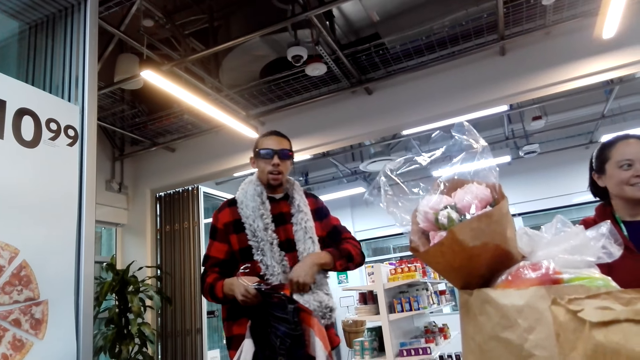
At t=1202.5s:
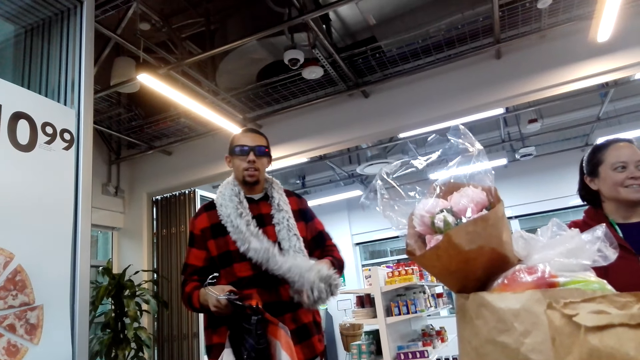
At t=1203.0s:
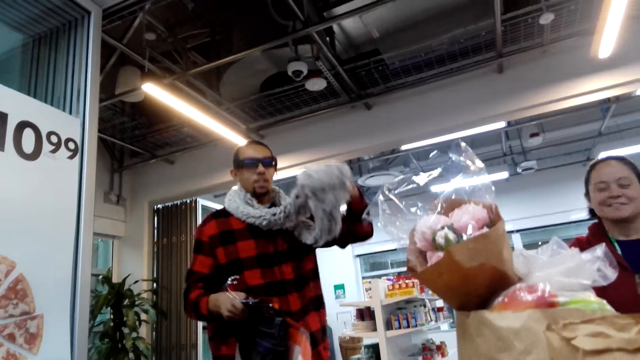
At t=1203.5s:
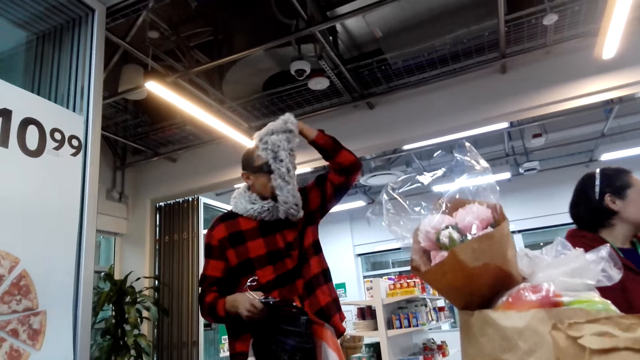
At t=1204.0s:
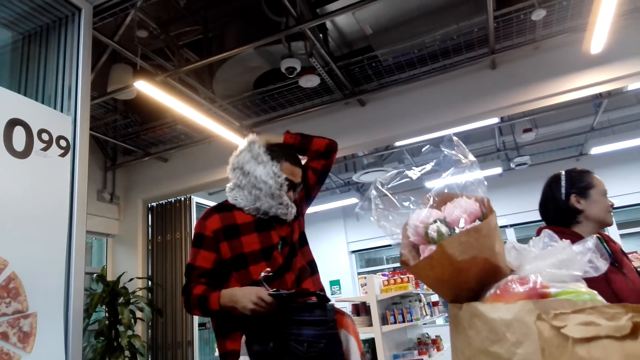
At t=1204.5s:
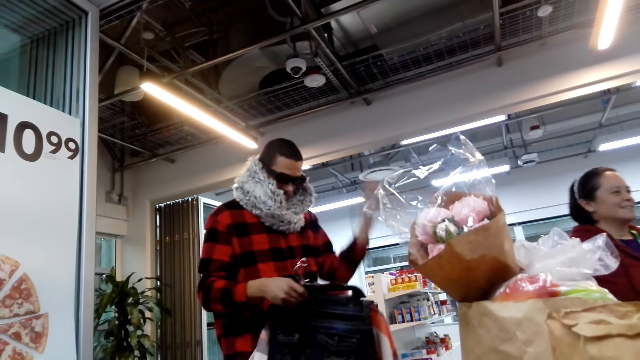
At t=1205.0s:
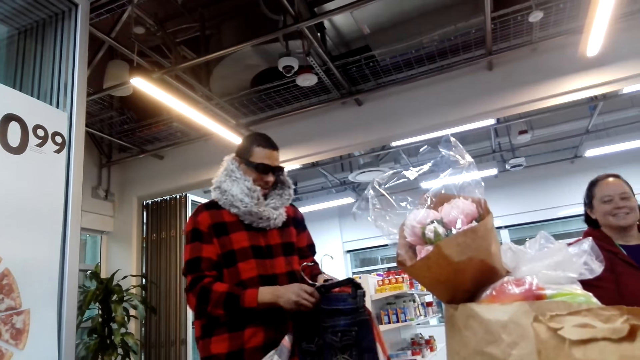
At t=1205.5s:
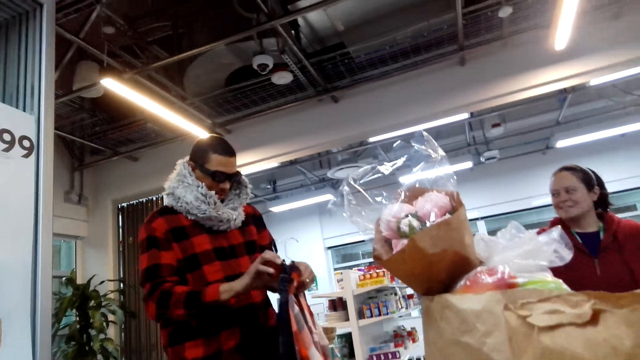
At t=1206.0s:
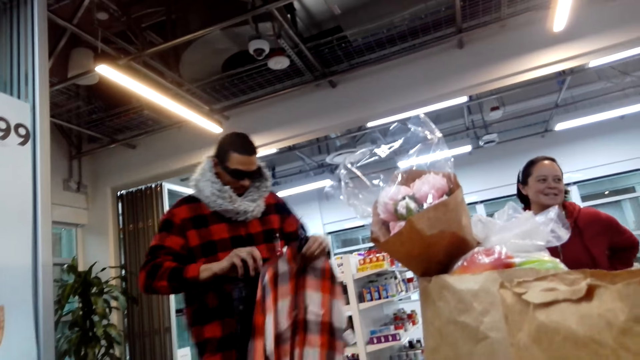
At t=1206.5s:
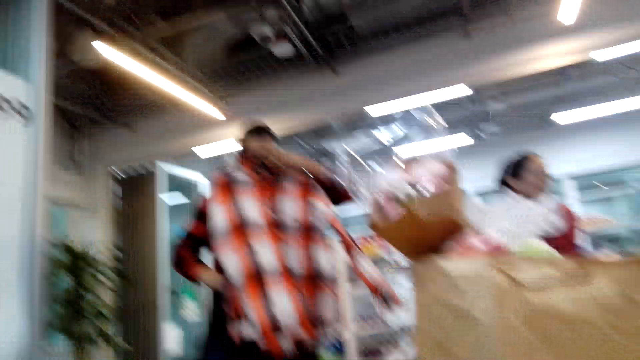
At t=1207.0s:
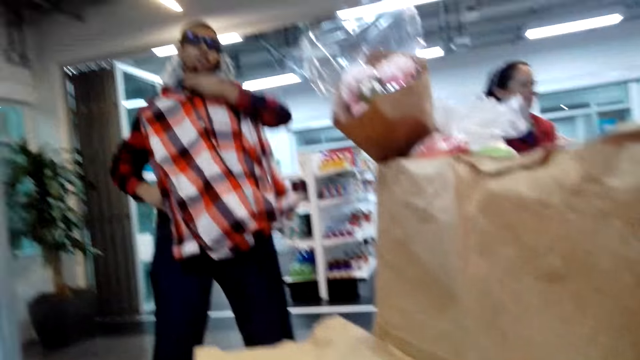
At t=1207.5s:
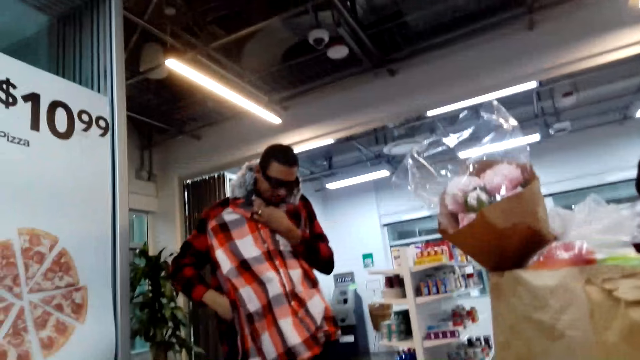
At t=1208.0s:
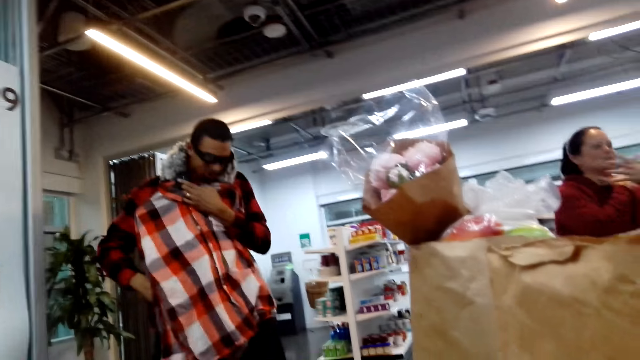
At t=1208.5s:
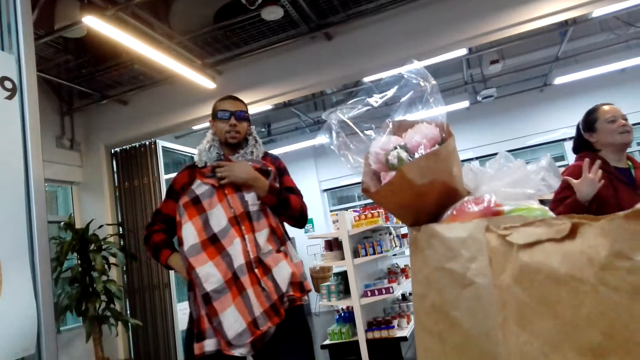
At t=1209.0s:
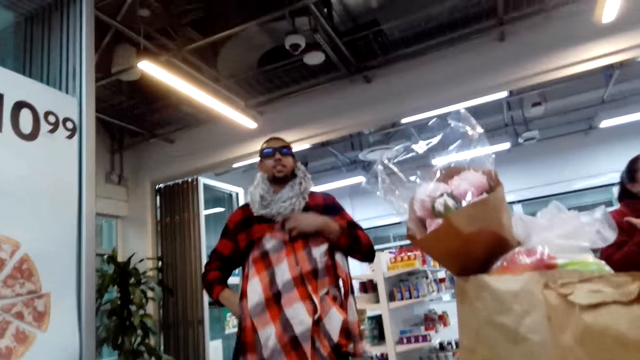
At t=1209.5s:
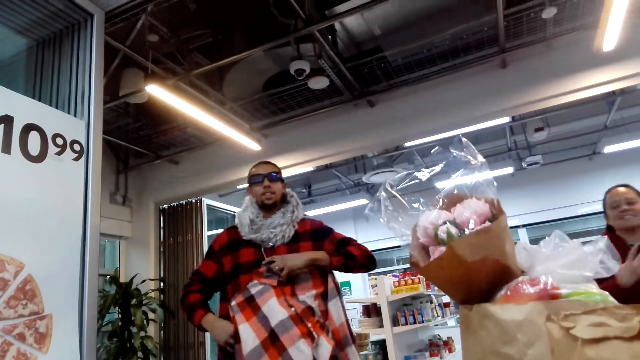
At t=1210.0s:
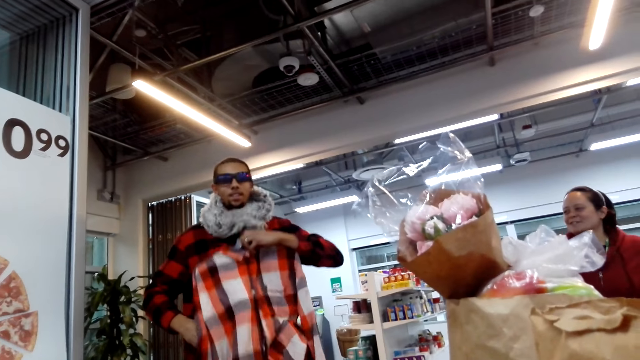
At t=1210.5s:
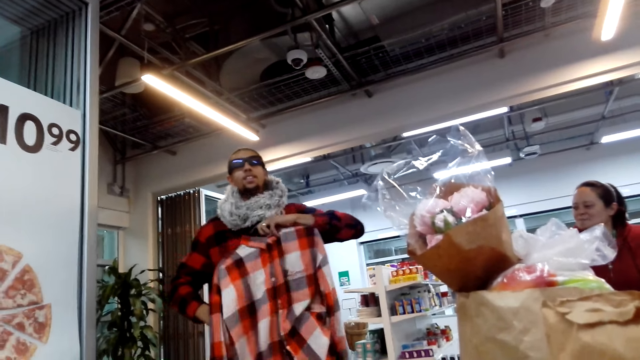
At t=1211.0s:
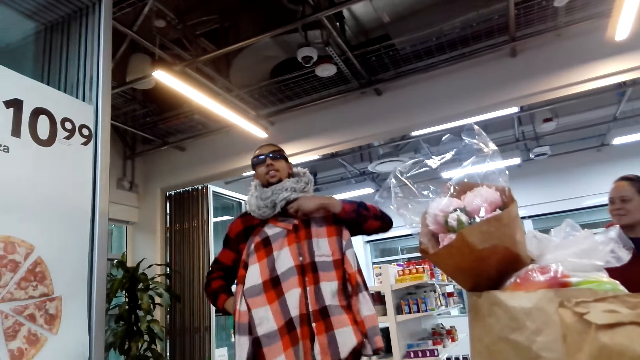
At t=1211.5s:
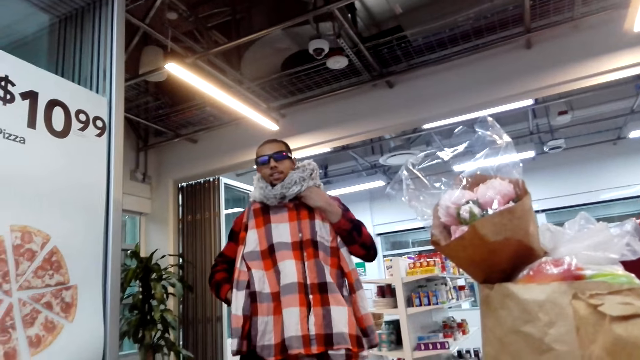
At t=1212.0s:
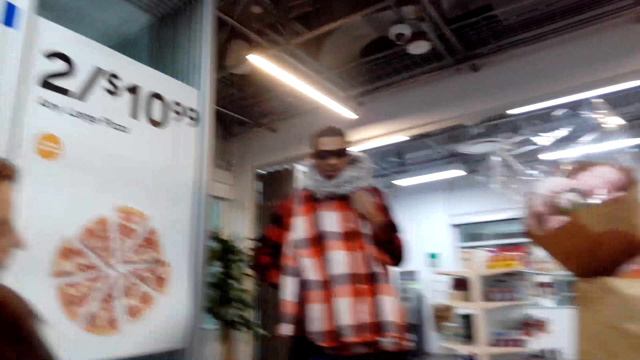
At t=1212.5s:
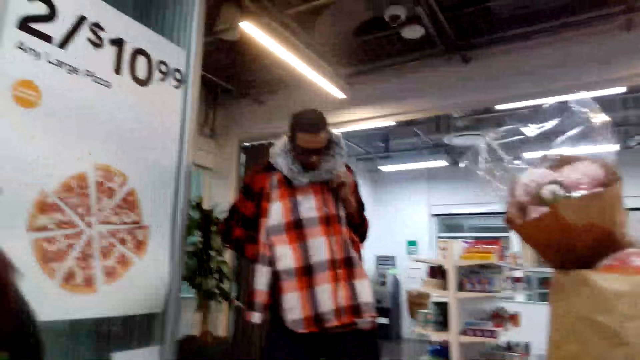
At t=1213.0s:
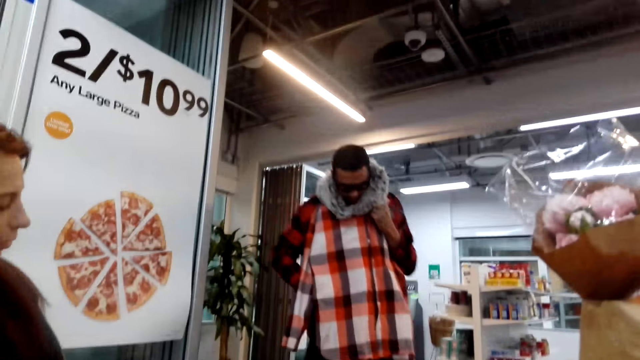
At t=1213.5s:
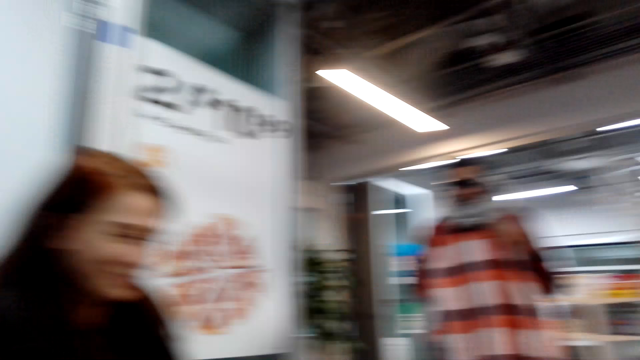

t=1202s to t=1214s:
A man wears the fur on his neck. The man lifts up a shirt. The man holds the shirt. The camera wearer looks at the man. The man lifts up the shirt. The camera wearer converses with the man.

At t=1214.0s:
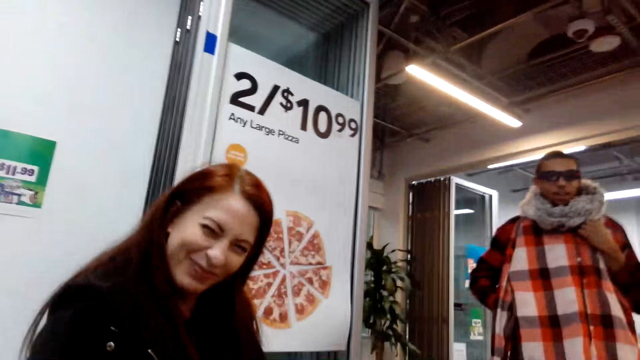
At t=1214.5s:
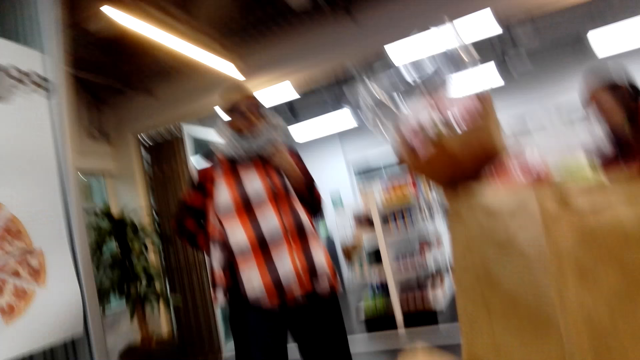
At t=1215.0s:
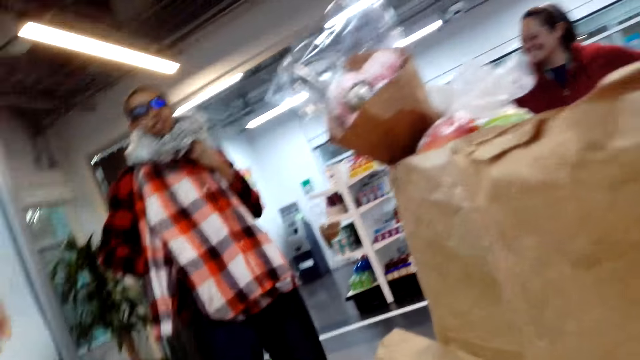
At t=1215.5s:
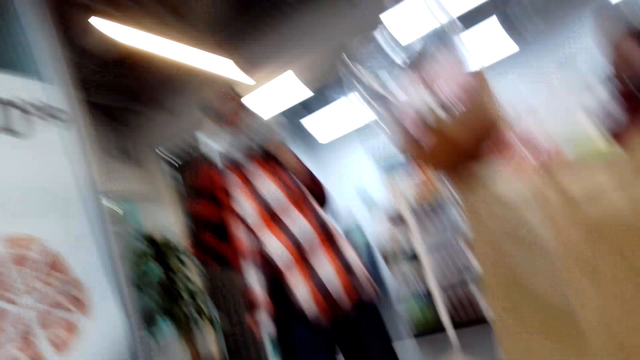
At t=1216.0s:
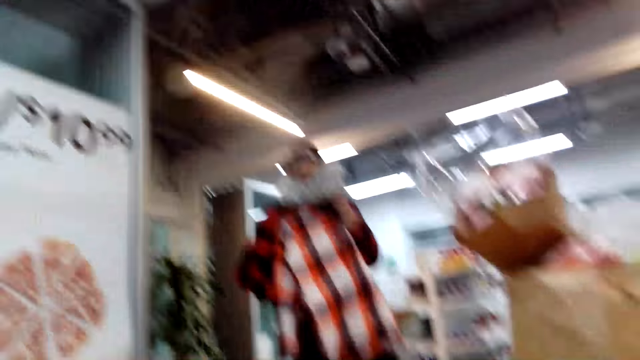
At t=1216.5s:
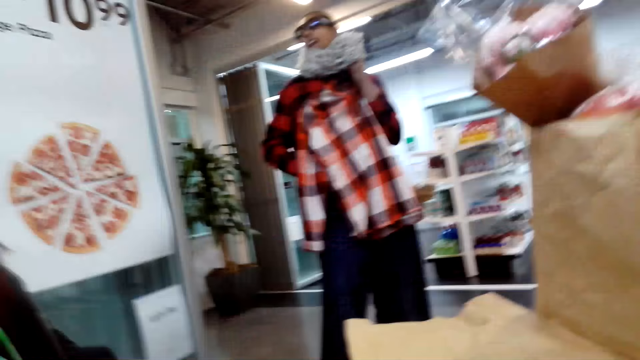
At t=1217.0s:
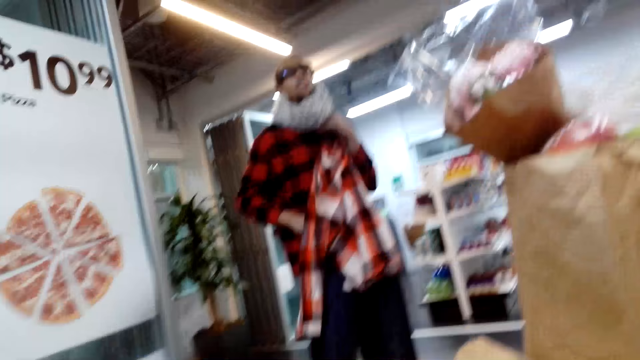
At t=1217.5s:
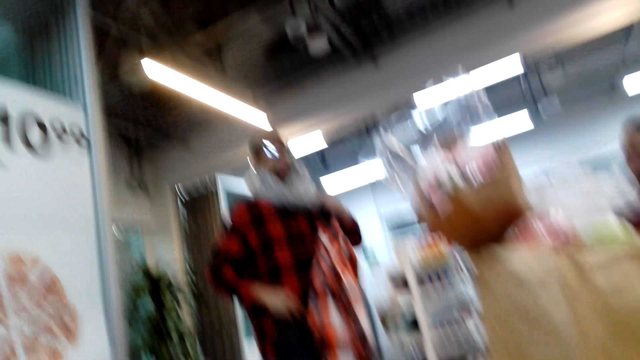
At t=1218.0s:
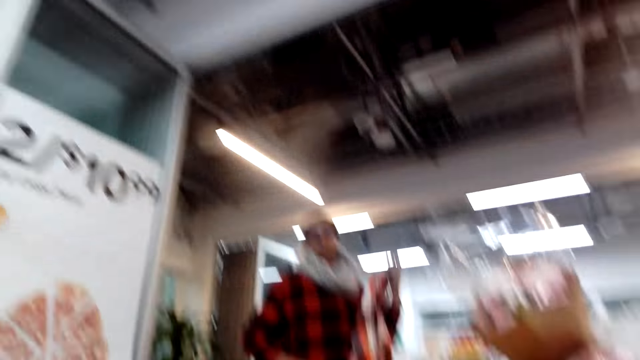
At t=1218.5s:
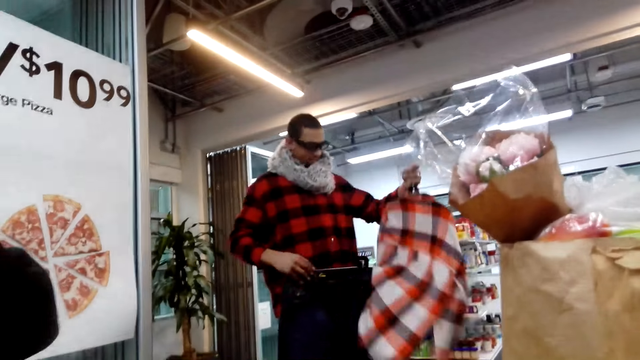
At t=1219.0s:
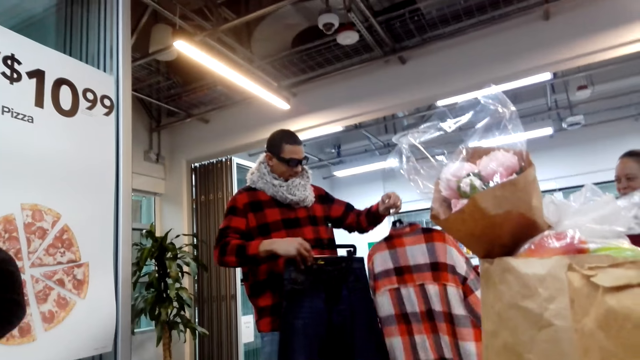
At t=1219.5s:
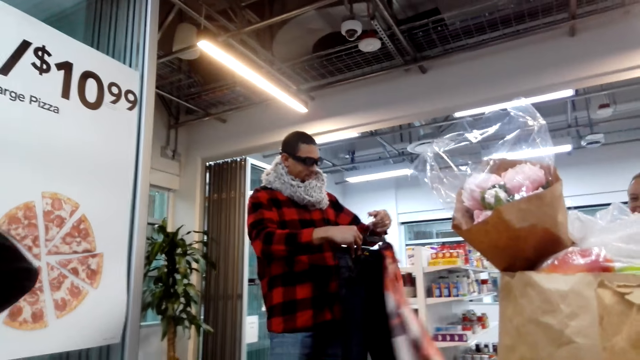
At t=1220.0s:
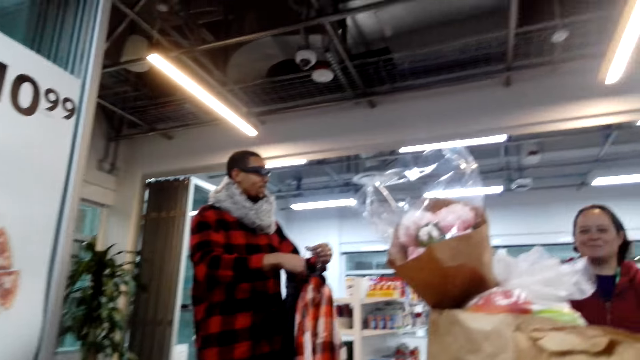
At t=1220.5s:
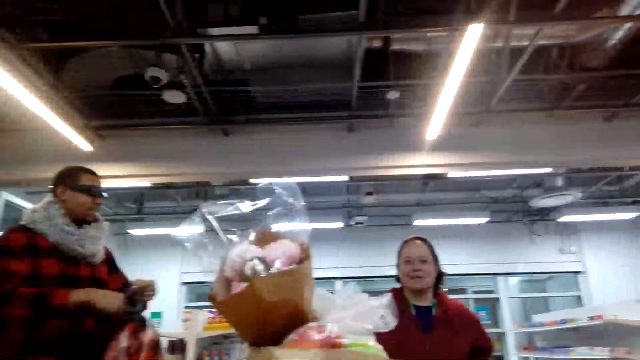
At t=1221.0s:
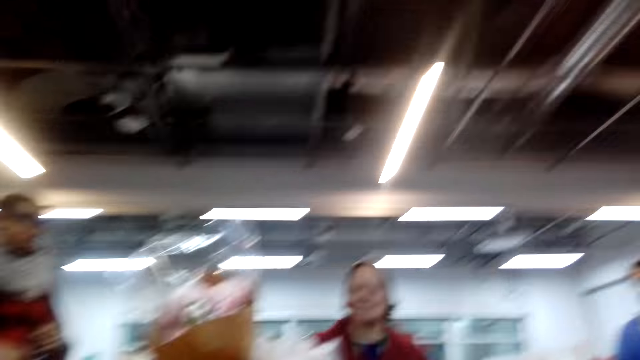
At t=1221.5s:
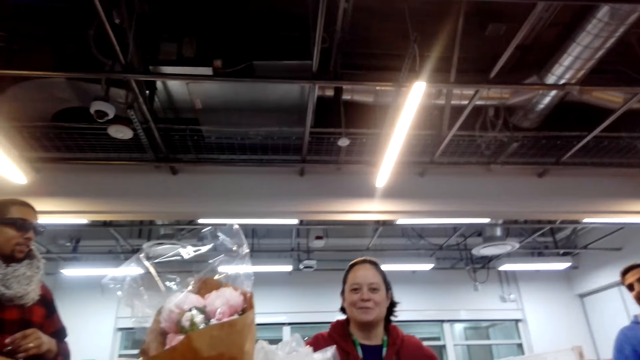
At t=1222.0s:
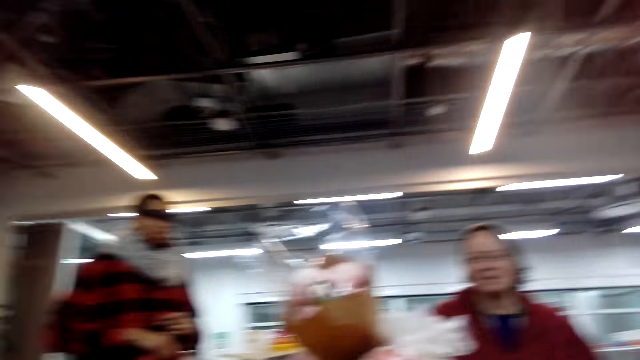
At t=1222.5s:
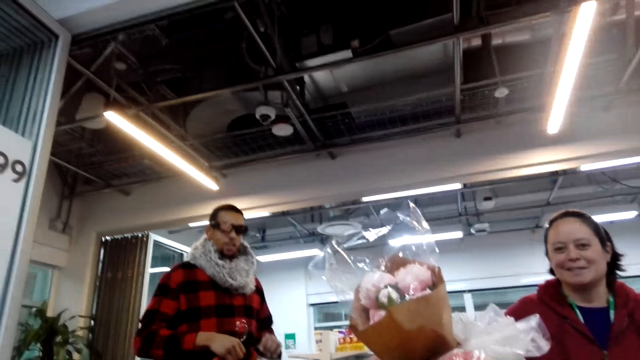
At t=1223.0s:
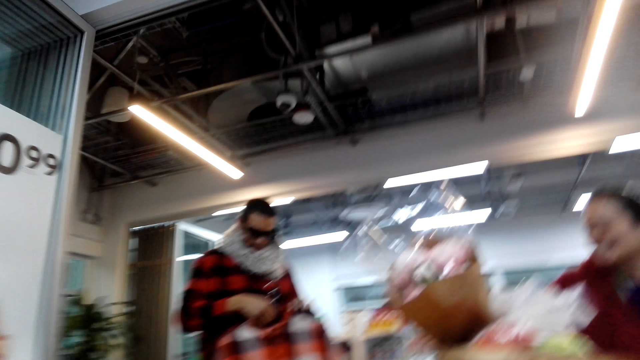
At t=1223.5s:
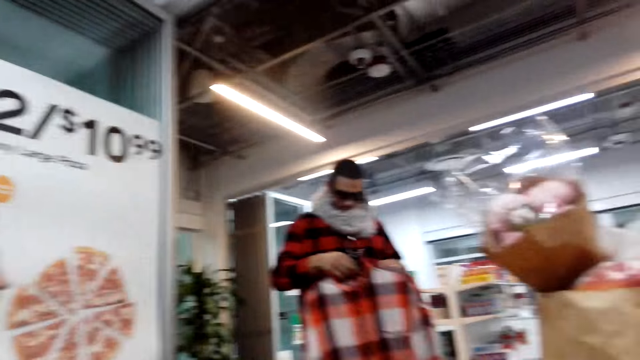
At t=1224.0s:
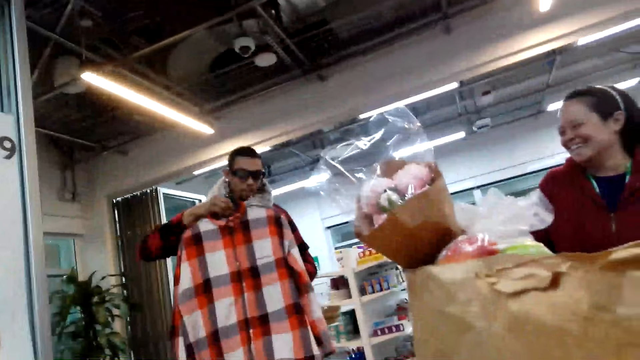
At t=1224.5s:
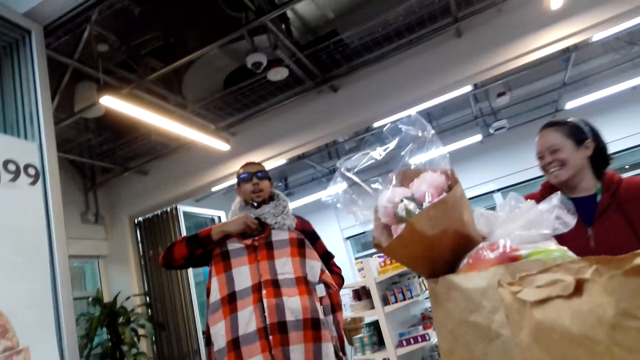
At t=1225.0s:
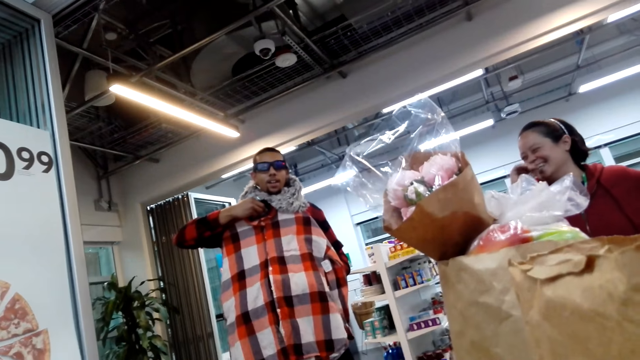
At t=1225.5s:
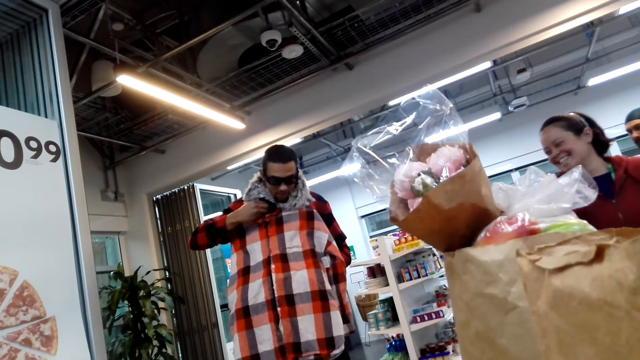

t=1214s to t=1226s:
A man holds the trouser. A woman talks. Another woman, the man and the first woman laugh.
